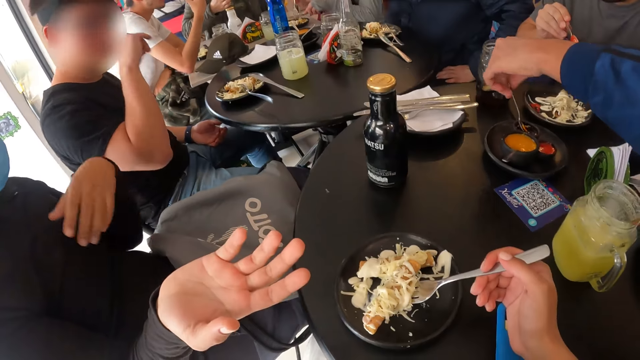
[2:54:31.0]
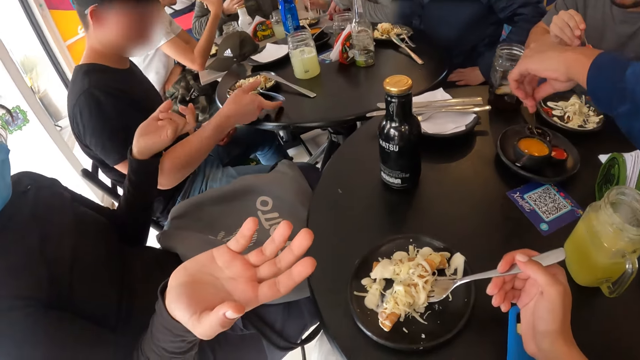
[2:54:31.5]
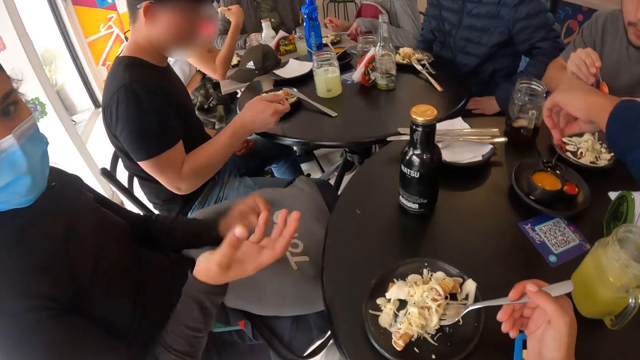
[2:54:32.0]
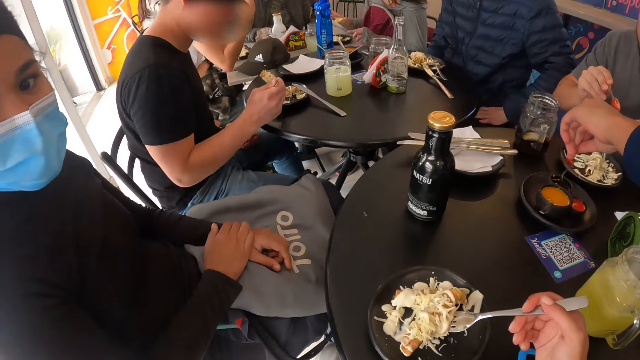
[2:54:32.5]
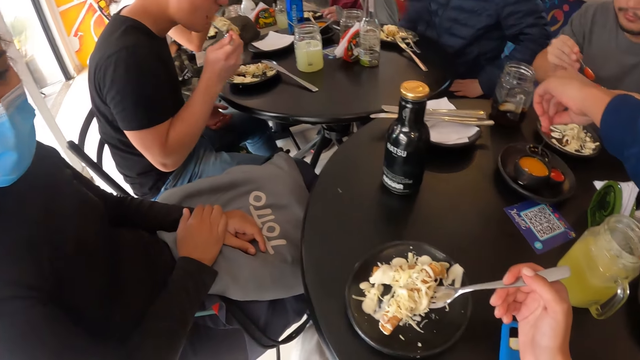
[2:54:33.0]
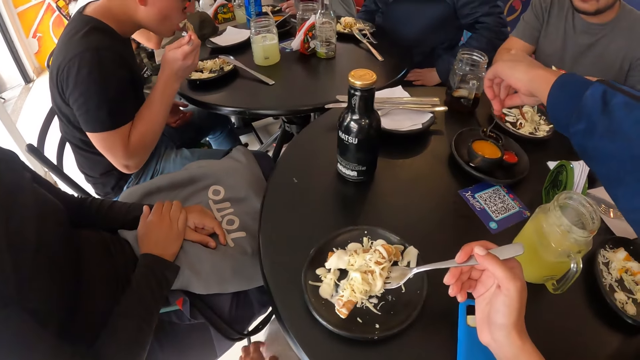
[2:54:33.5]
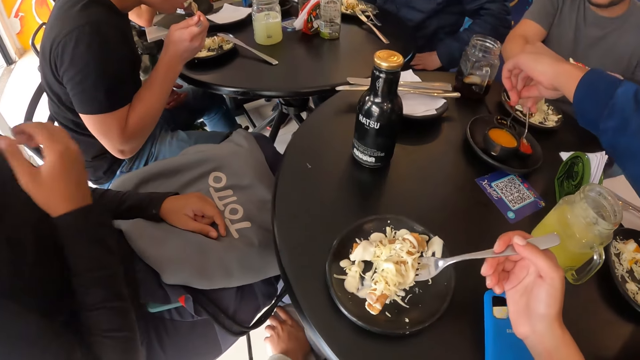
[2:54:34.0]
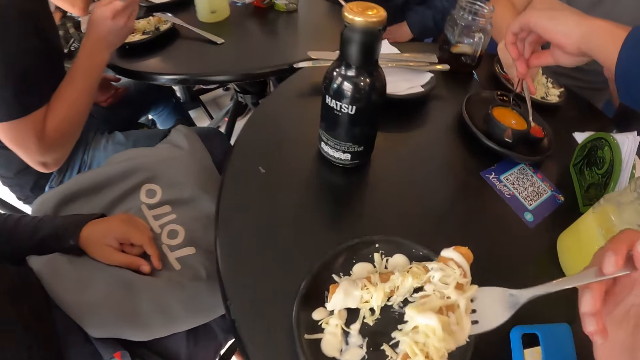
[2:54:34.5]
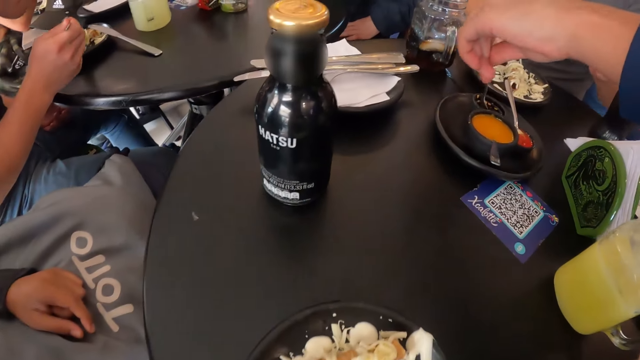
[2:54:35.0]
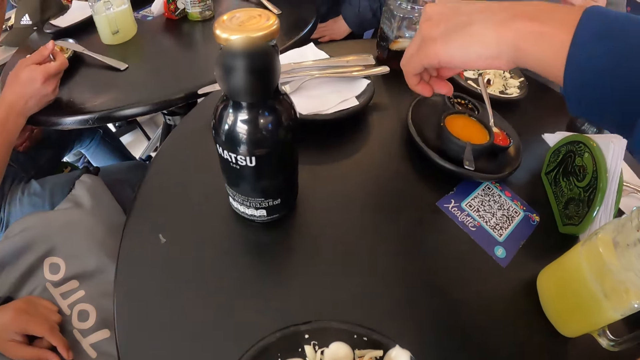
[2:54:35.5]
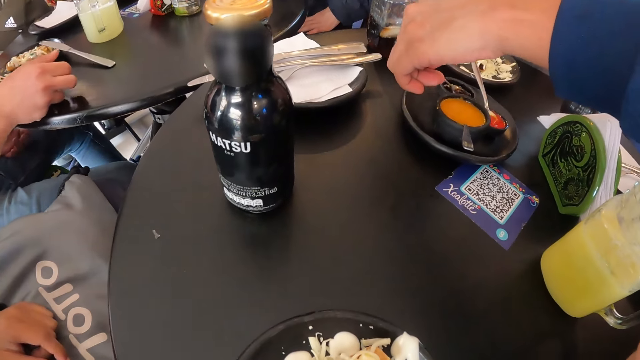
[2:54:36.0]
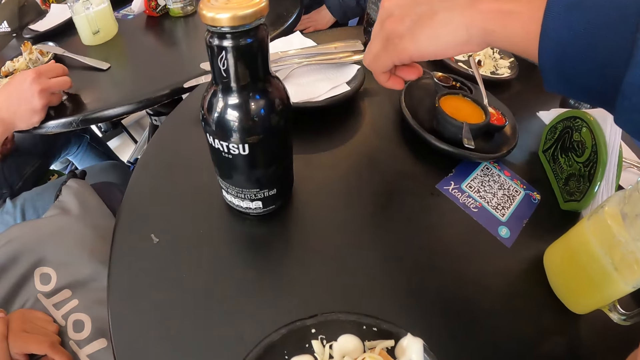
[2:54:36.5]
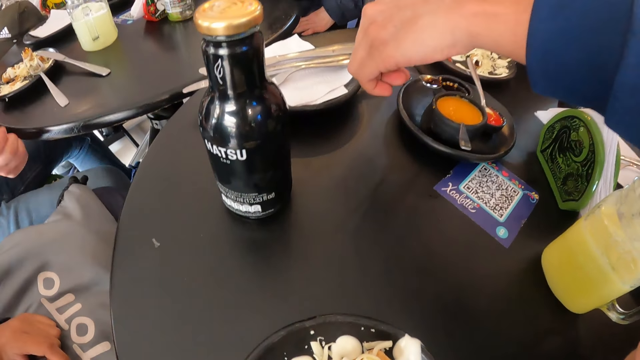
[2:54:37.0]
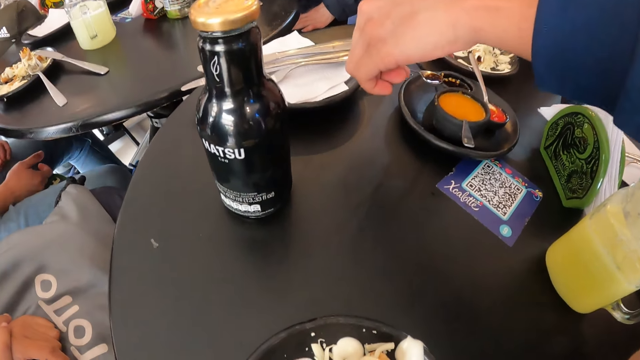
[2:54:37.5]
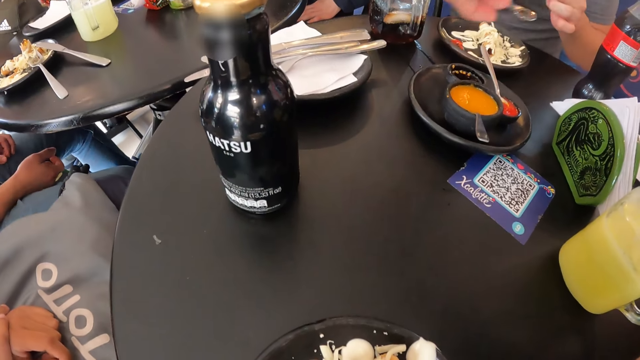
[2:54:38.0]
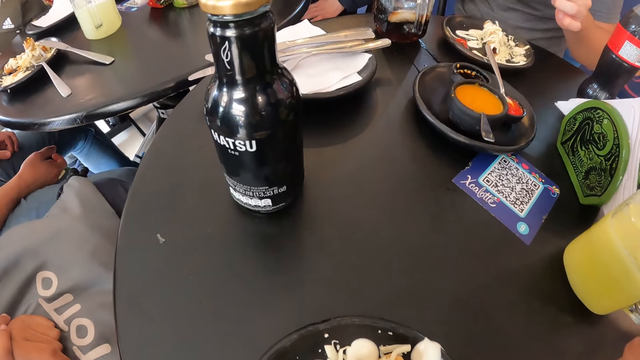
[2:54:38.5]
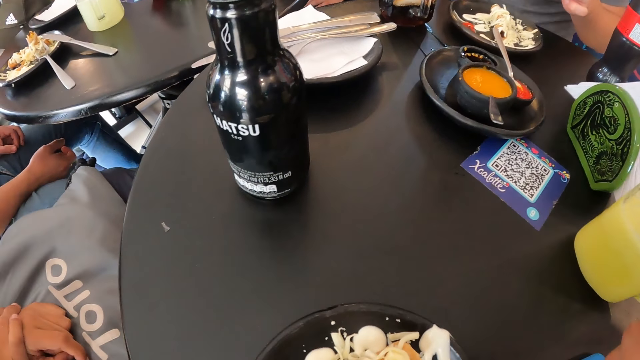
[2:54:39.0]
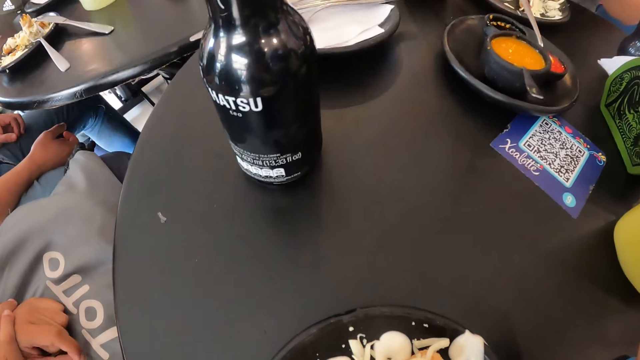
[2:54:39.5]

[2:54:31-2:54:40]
A woman scoops salad on the plate with the fork in her right hand. A man picks up a spoon. The camera wearer moves a hand. A second man picks the fork from the plate on the table with his right hand. A third man drops the fork on the plate on the table with his right hand. The first man stirs sauce with the spoon. Another woman puts hands on the bag. The second man bites the tortilla wrap from the fork in his right hand. The camera wearer looks around. A fourth man drops the spoon in the bowl on the tray on the table with his right hand. The other woman touches her face. The camera wearer eats food. The first man scoops sauce from the bowl on the tray with the spoon in his left hand. The second man drops the fork on the plate on the table. The other woman puts a hand on the other hand.

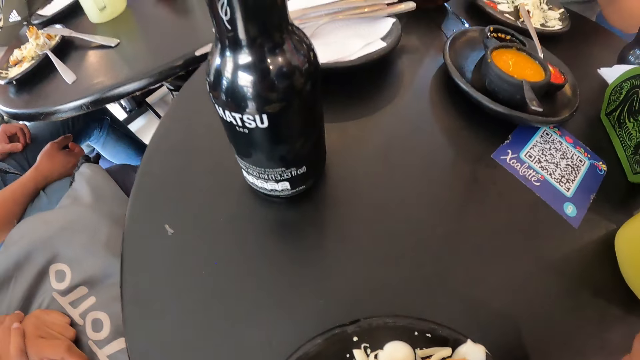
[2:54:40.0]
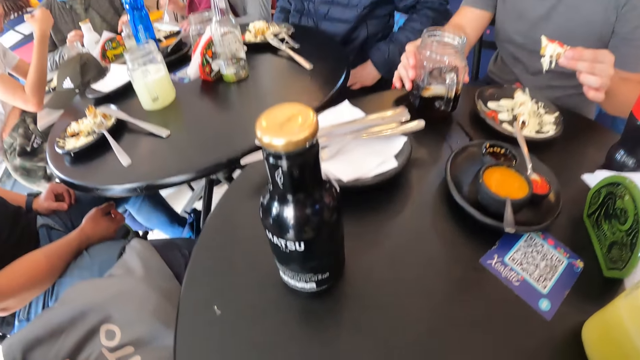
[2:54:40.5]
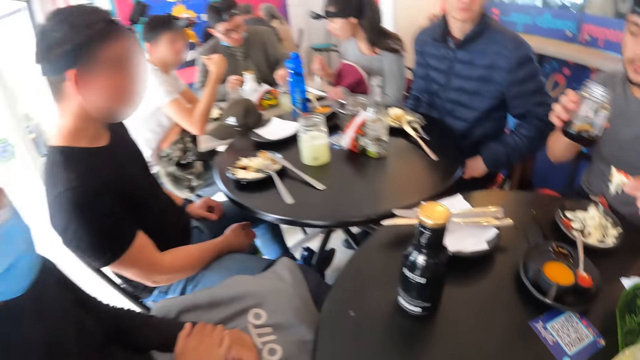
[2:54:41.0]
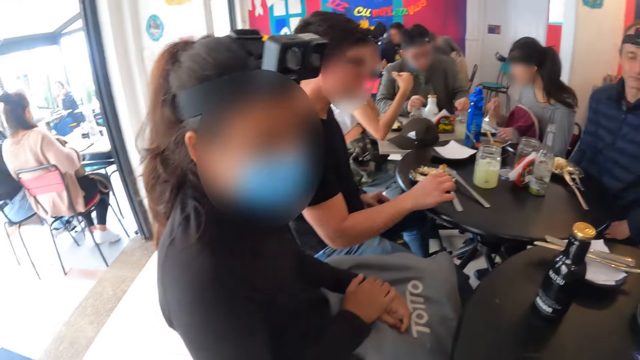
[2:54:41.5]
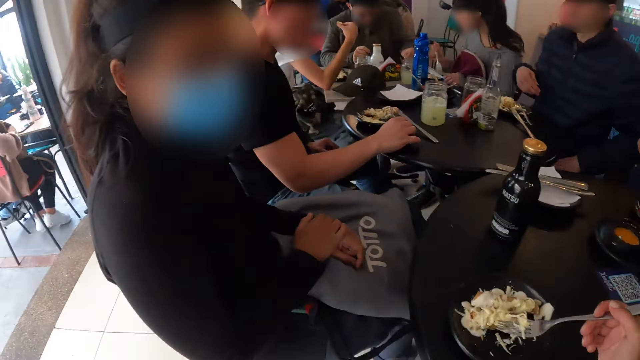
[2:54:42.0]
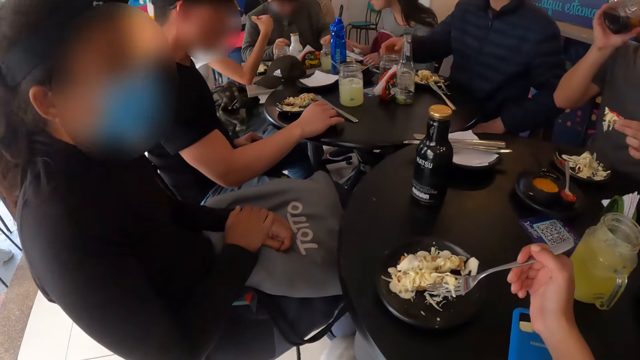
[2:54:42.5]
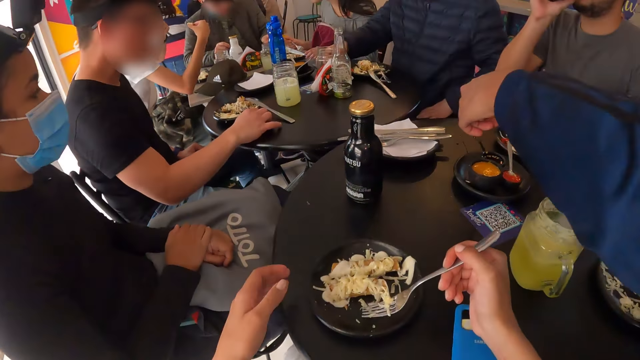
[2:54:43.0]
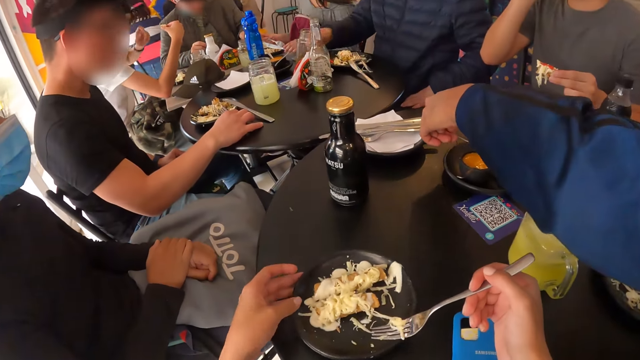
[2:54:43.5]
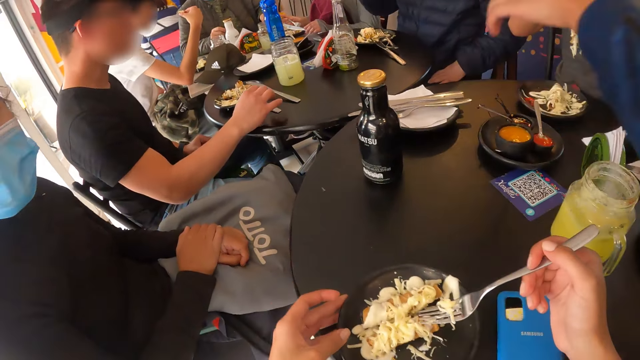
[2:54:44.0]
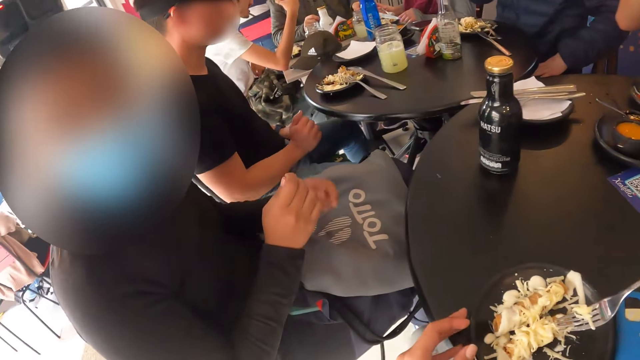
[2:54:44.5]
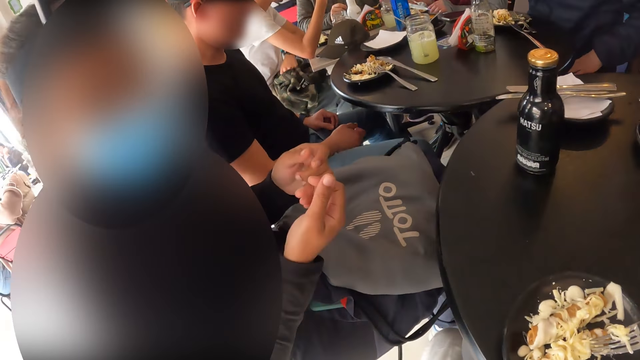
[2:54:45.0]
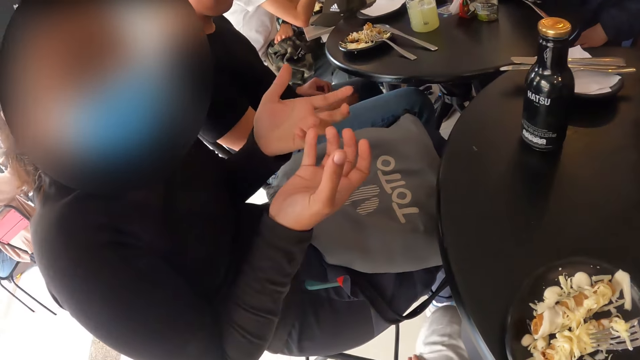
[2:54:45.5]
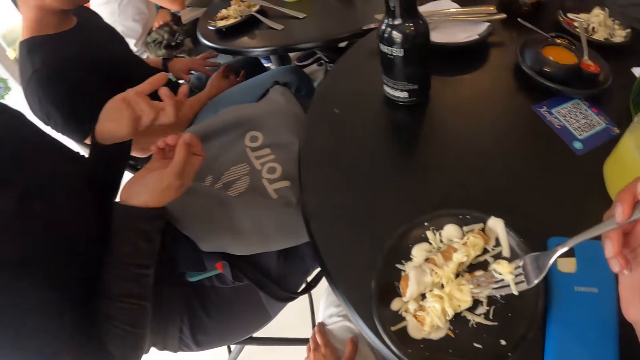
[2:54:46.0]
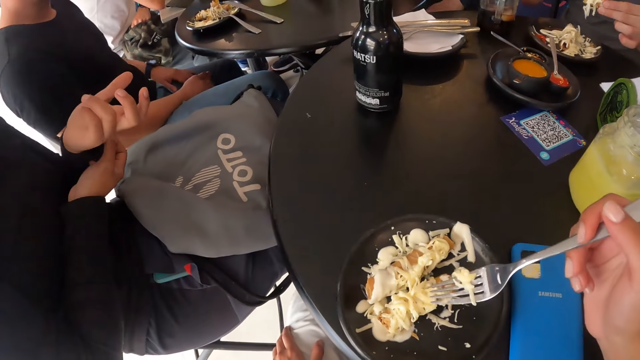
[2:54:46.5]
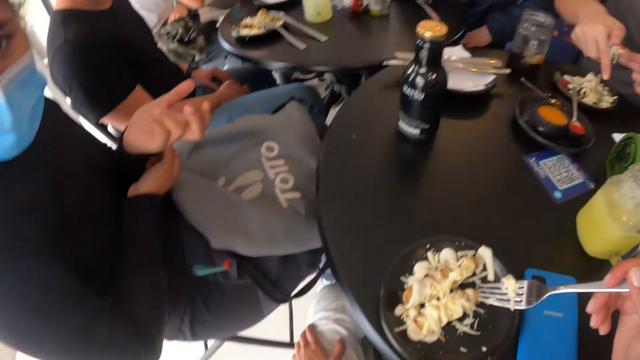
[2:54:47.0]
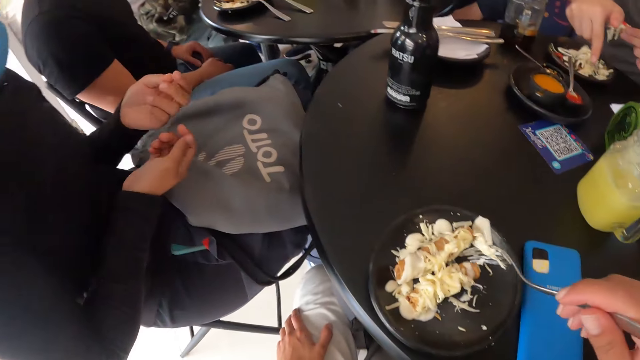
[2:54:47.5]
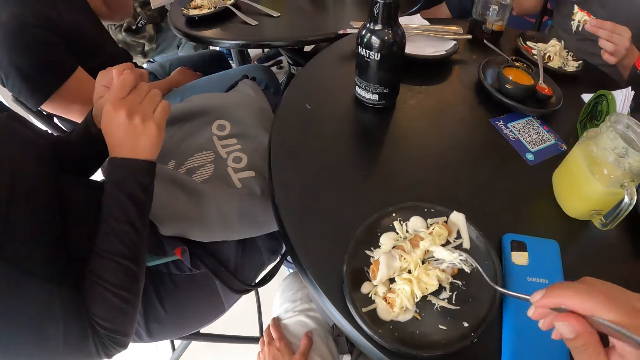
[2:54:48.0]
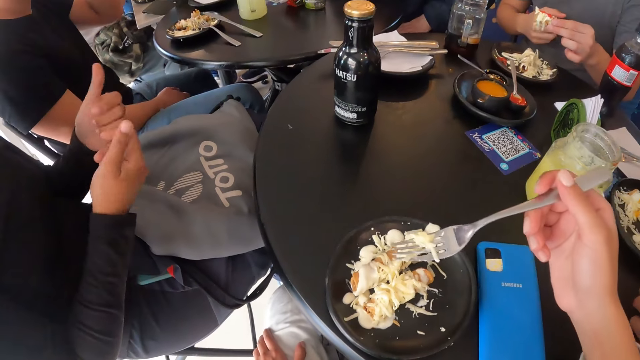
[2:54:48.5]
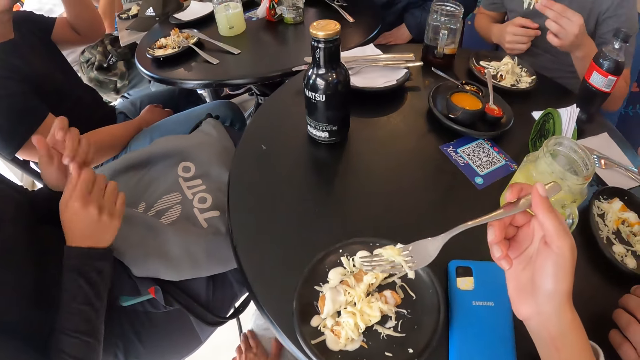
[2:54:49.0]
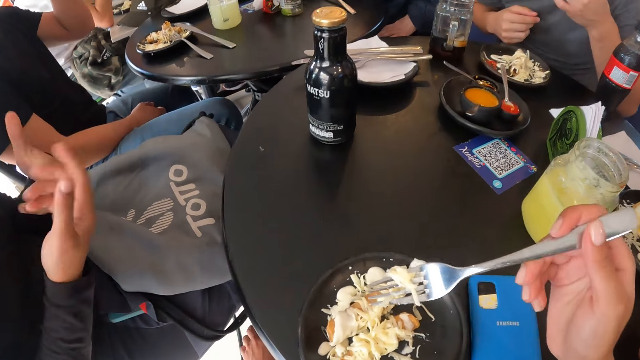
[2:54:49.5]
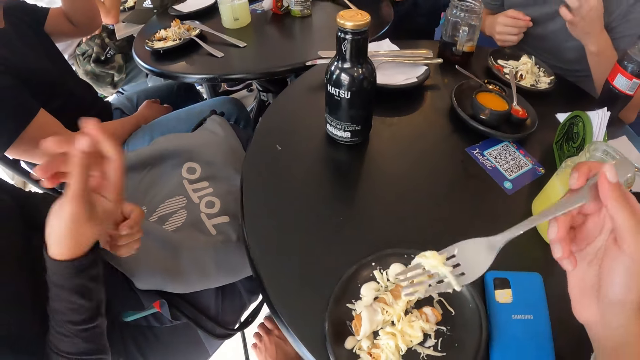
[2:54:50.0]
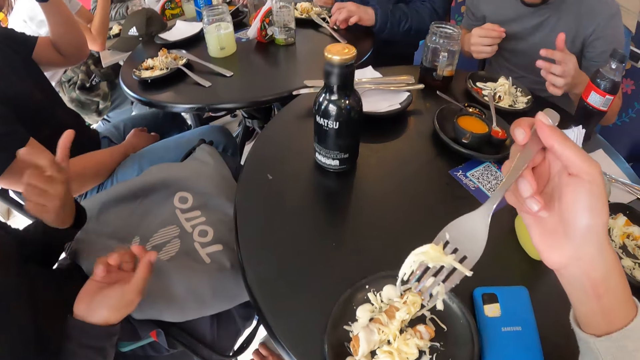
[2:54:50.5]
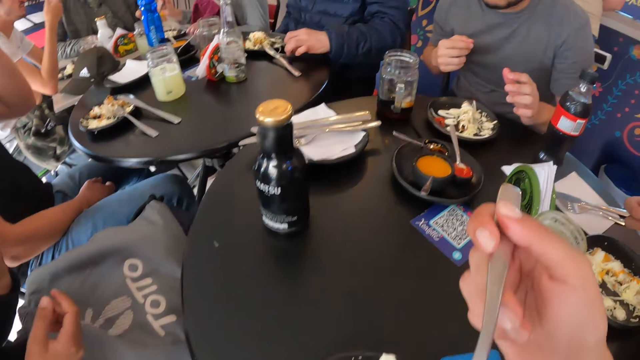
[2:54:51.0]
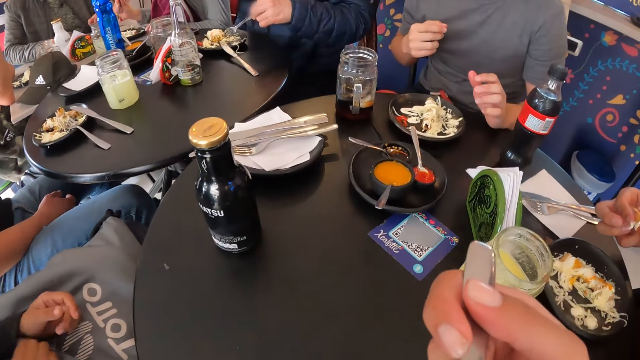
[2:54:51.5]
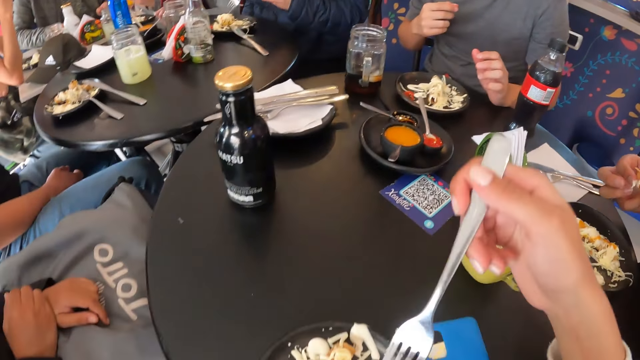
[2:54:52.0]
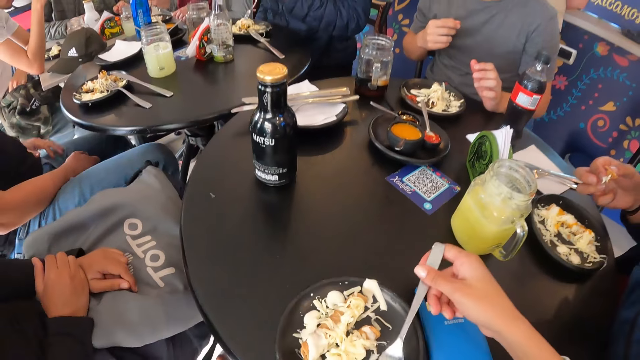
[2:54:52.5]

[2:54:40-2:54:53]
A man picks up a glass of juice from the table with his right hand. A second man holds a piece of tortilla wrap in his right hand. The camera wearer looks around. A third man holds the fork on the plate on the table with his right hand. The first man drinks juice from the glass of juice in his right hand. The camera wearer shifts the plate on the table with her left hand. A fourth man drops the spoon in the bowl on the tray on the table with his left hand. A fifth man picks up the glass cup from the table with his right hand. A woman uses gestures. The first man drops the glass of juice on the table with his right hand and points to the bowls on the tray on the table with his right hand. The fifth man picks up the fork from the table with his left hand. The camera wearer eats salad from the fork in her right hand. The woman puts hands on the bag. The second man puts the piece of tortilla wrap in his mouth with his right hand. The woman puts a hand on the other hand. The fourth man holds food with a hand. The fifth man stirs salad on the plate on the table with the fork in his left hand. The camera wearer drops the fork on the plate on the table with her right hand.
